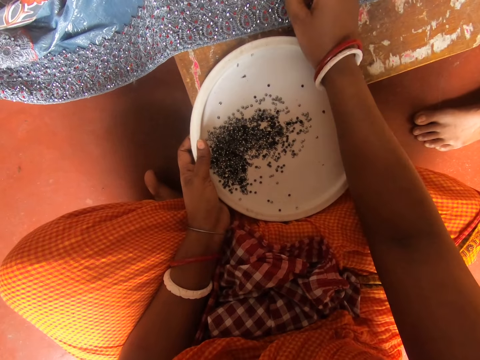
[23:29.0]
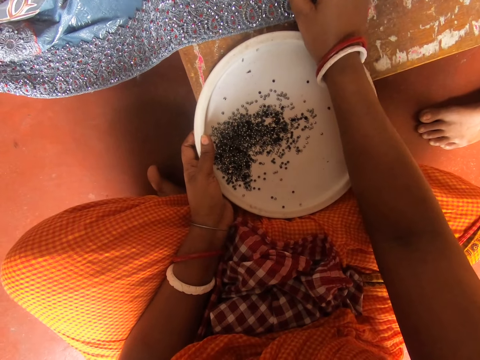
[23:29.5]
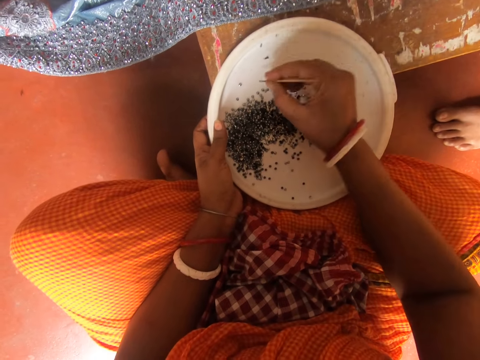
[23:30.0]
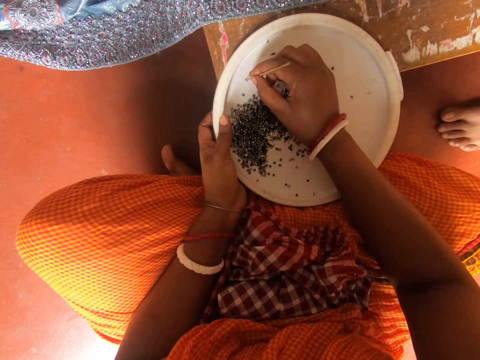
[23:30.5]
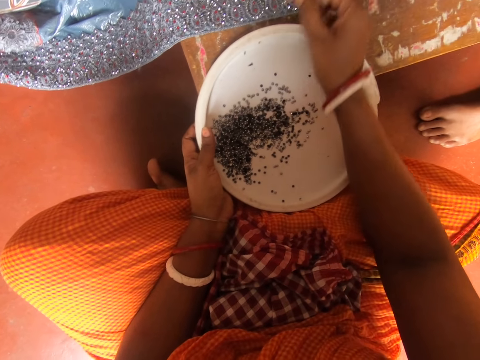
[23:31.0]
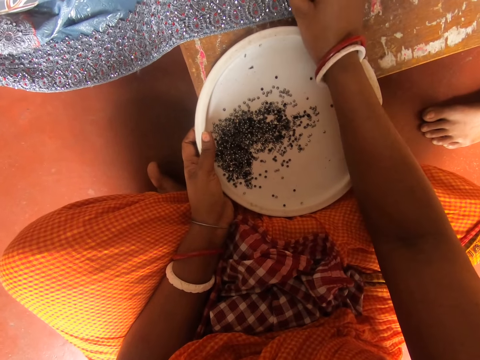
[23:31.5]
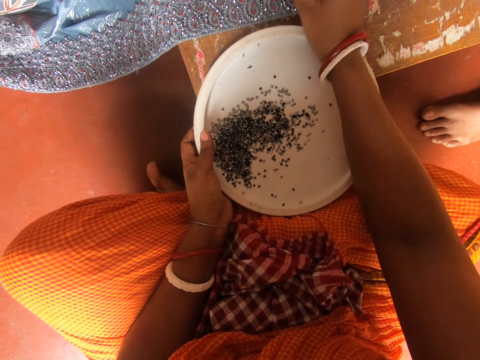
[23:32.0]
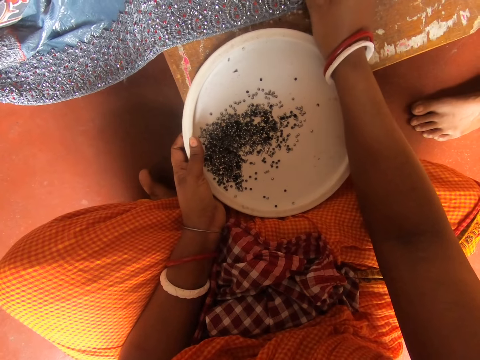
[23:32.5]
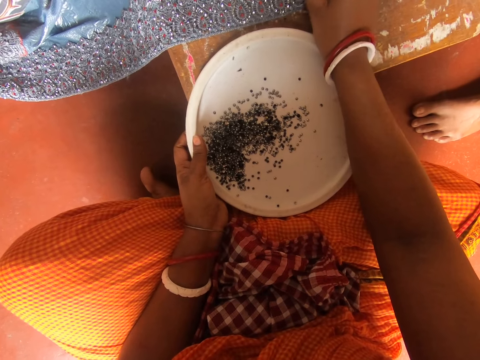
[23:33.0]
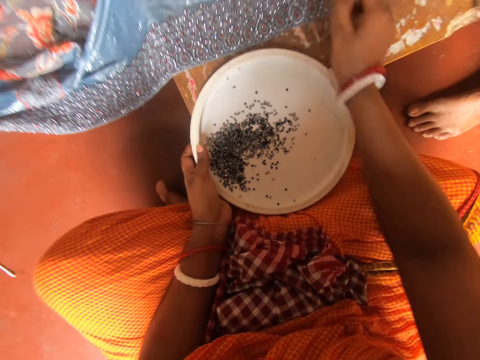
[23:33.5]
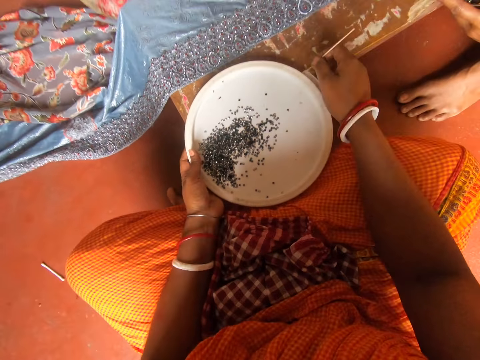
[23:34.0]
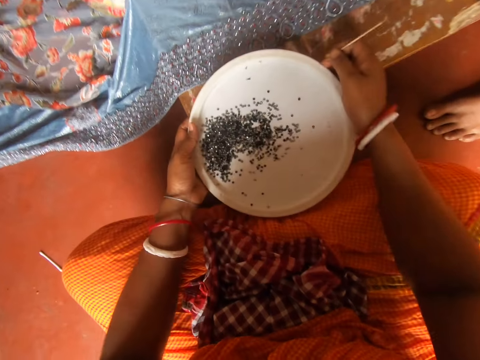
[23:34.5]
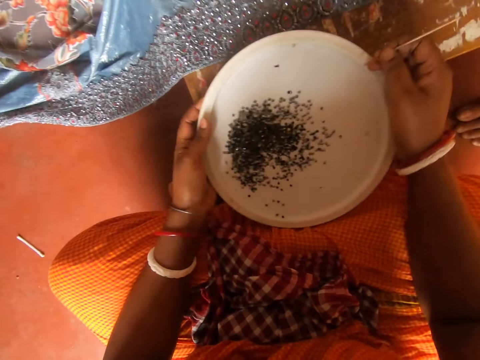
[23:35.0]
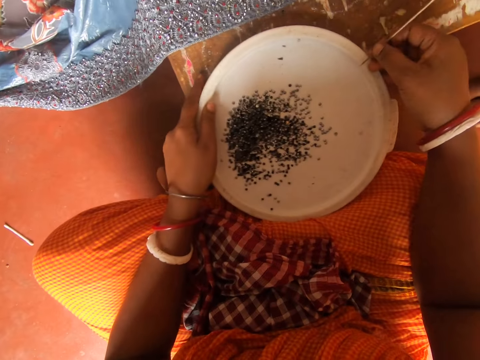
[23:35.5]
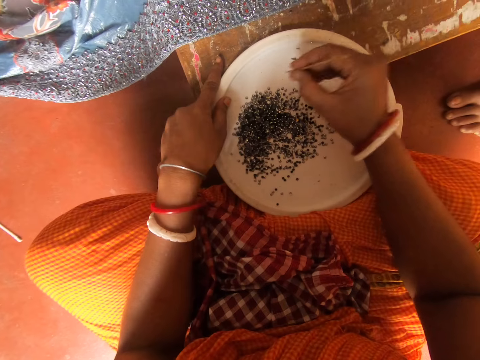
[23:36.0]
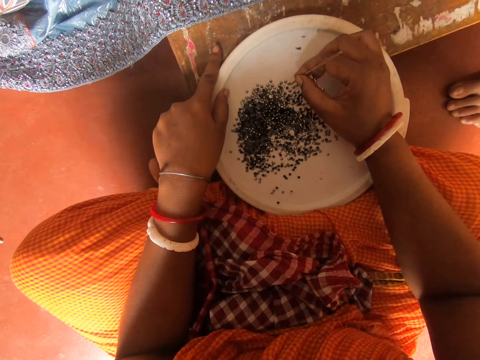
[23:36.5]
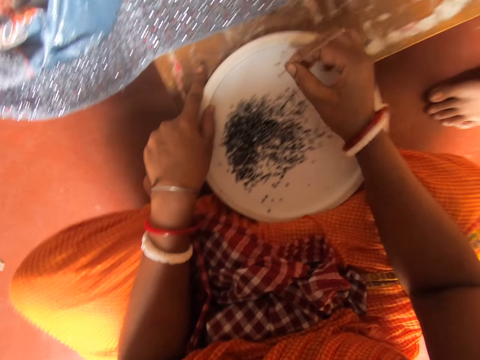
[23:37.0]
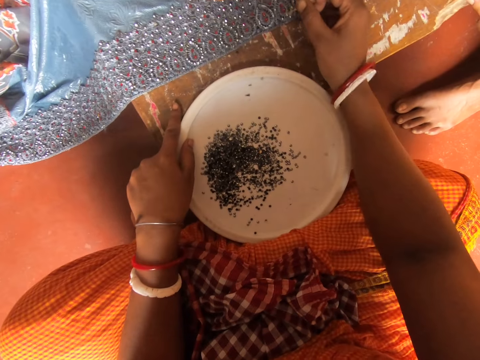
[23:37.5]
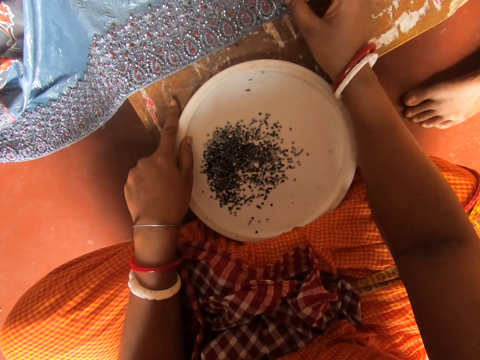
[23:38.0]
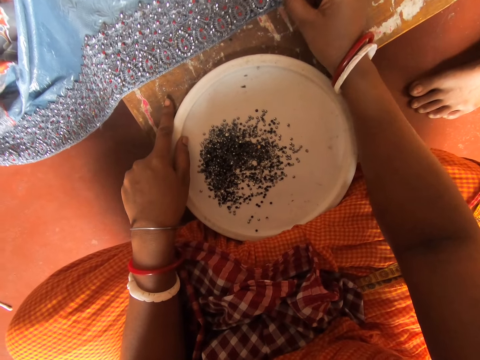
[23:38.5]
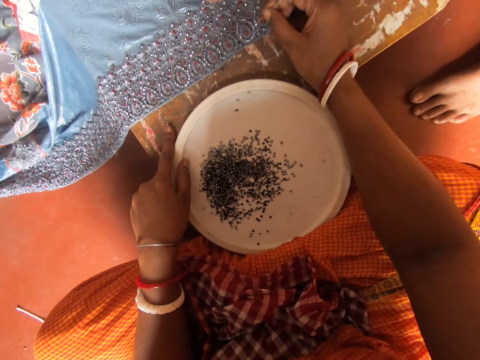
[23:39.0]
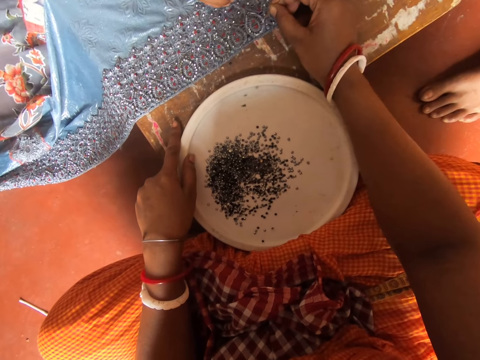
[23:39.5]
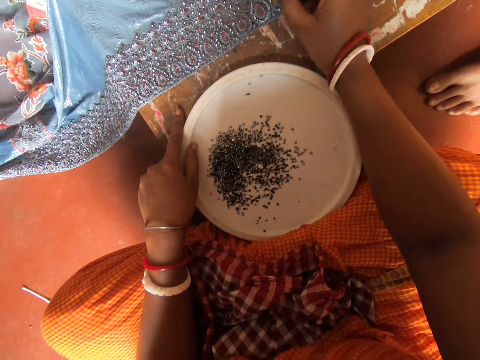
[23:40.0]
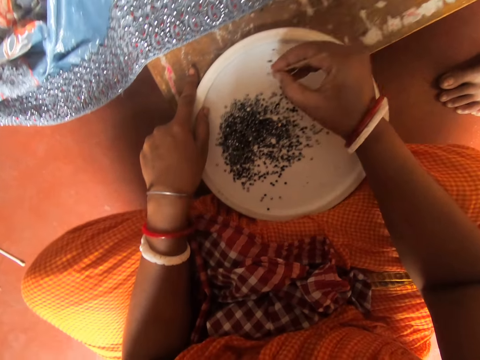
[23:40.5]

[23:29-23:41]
The camera wearer fixes something on the cloth. They pick something on the lid with a piece of metal. They fix something on the cloth. They shake beads on the tray or lid with both hands. They drop the tray on the table. They pick something on the lid with the piece of metal. They attach beads on the fabric with a pin. A woman fixes something on the cloth.

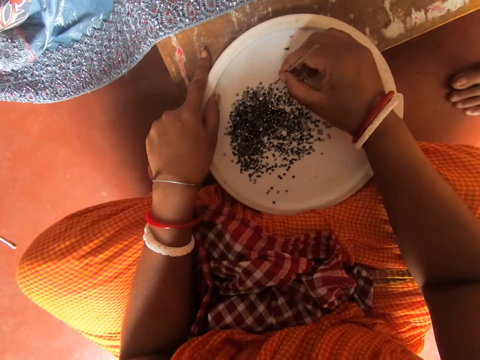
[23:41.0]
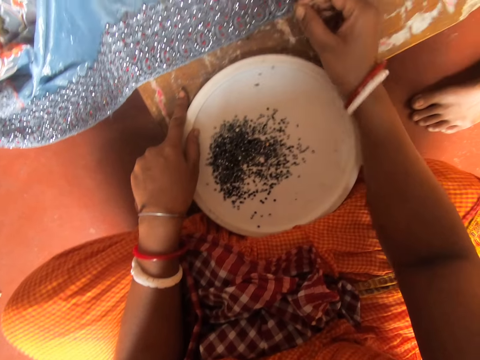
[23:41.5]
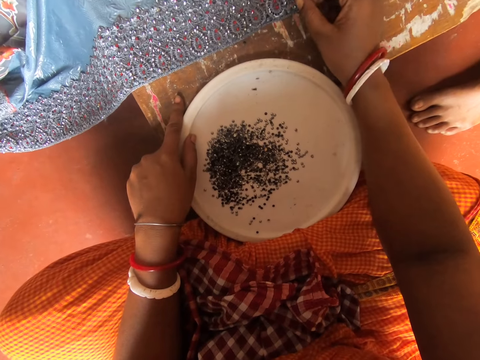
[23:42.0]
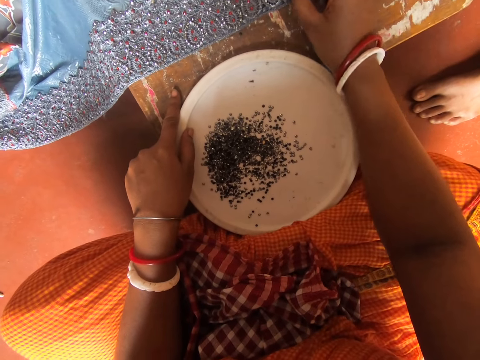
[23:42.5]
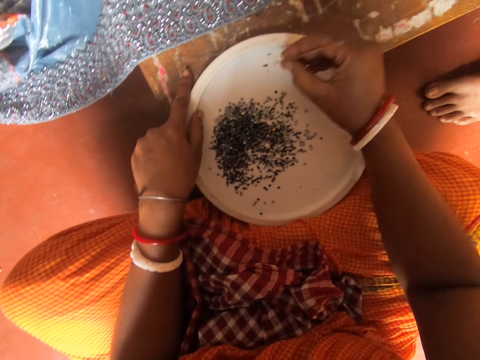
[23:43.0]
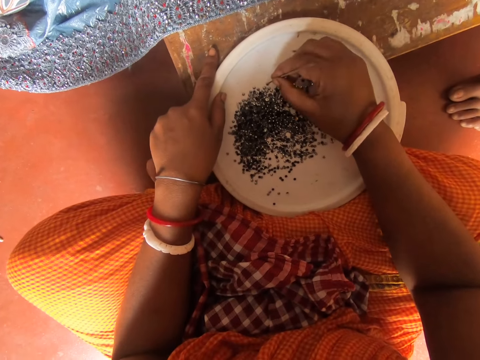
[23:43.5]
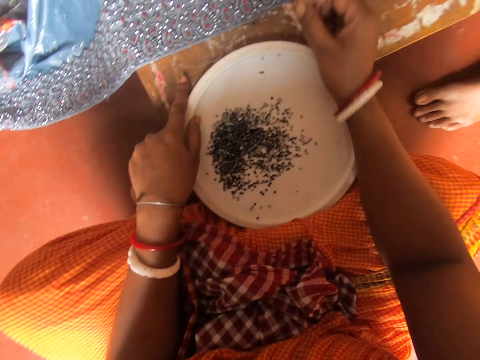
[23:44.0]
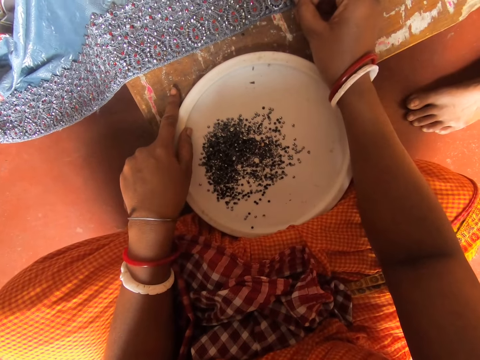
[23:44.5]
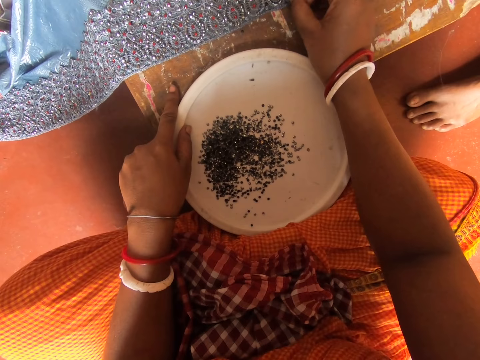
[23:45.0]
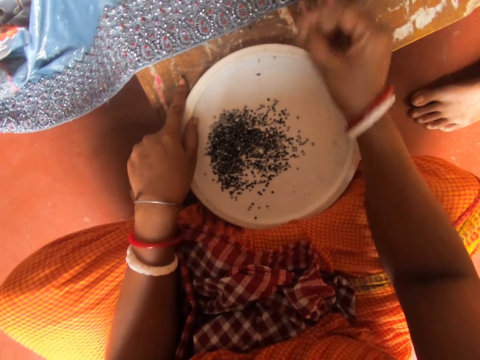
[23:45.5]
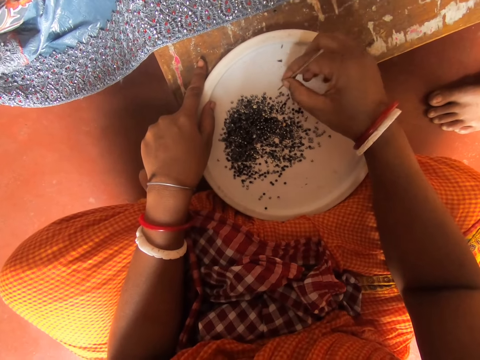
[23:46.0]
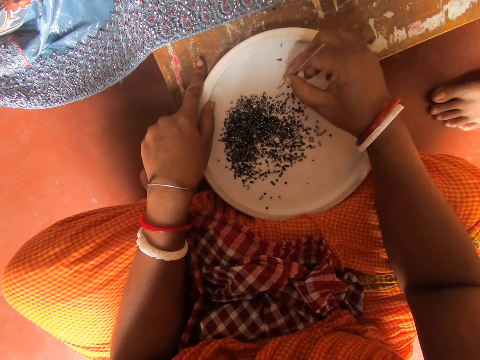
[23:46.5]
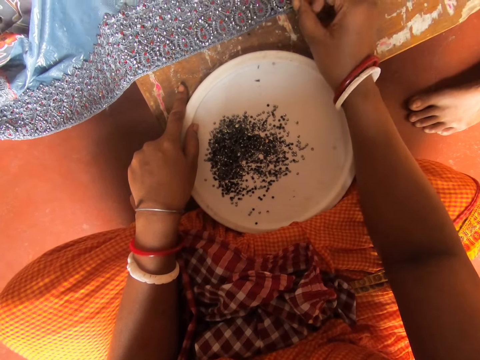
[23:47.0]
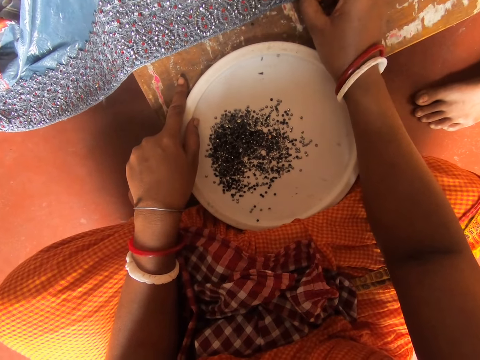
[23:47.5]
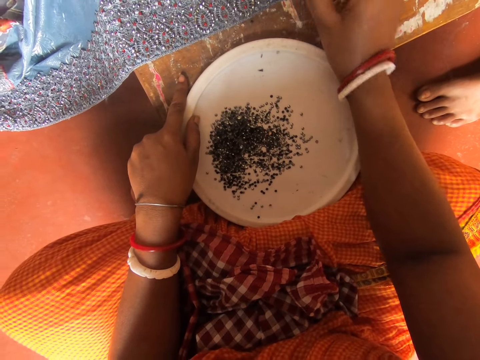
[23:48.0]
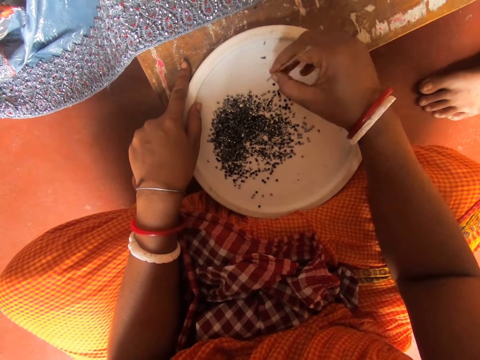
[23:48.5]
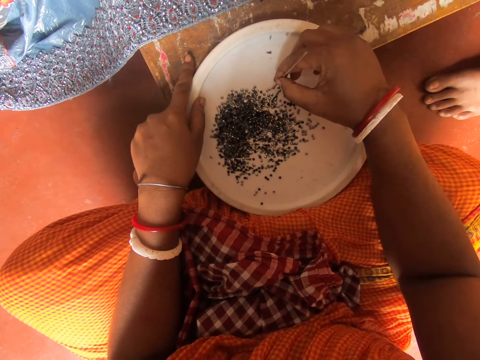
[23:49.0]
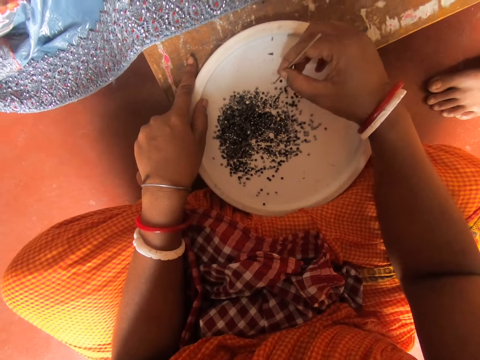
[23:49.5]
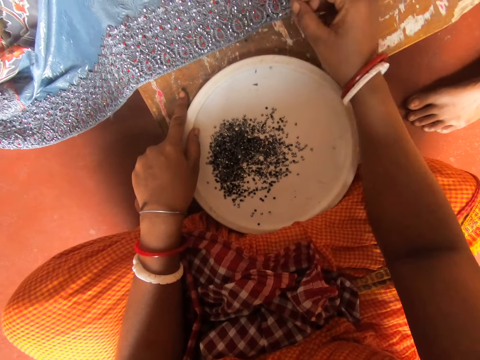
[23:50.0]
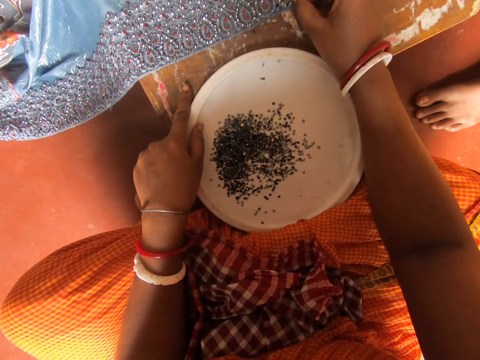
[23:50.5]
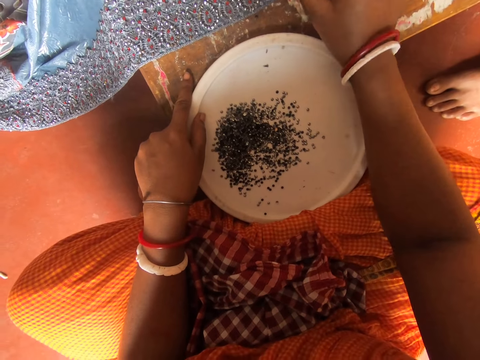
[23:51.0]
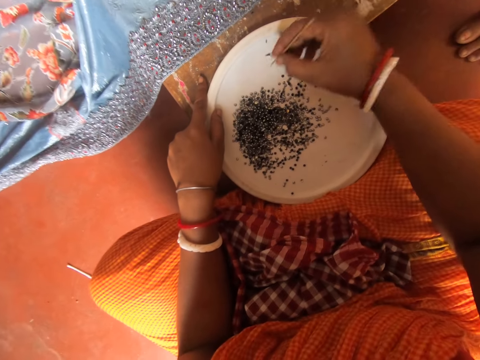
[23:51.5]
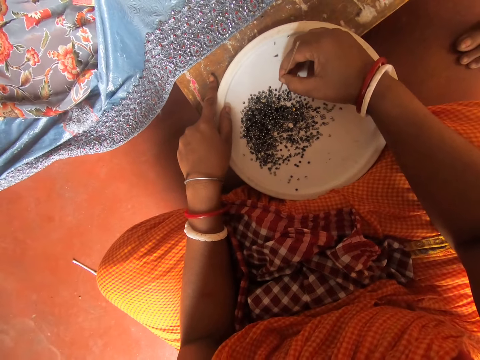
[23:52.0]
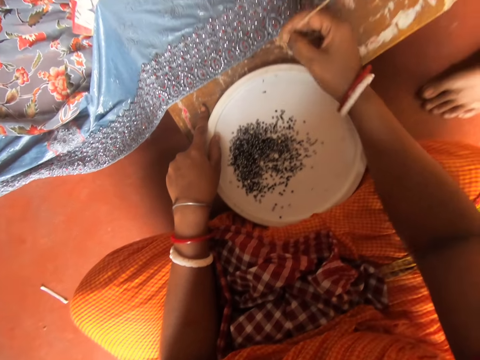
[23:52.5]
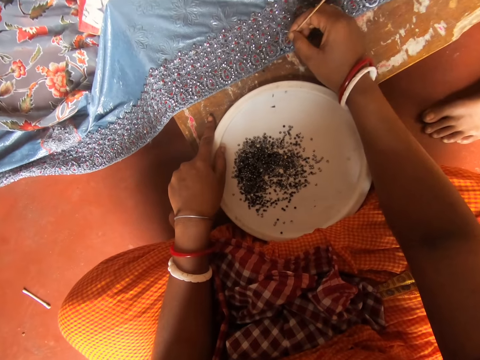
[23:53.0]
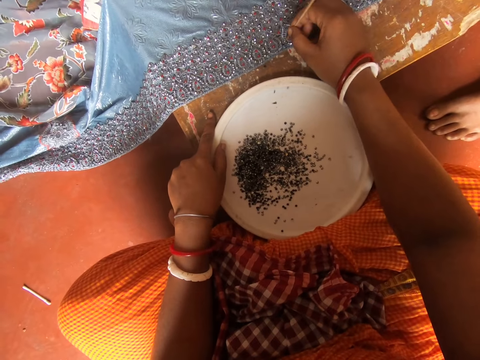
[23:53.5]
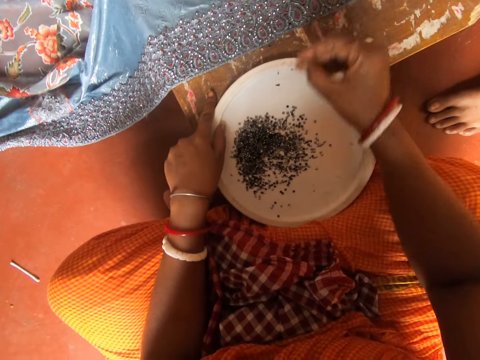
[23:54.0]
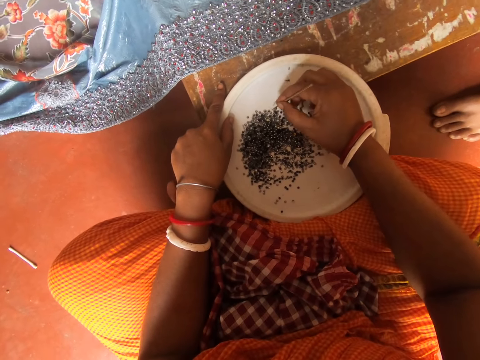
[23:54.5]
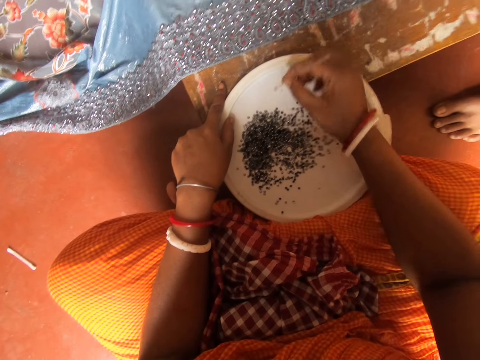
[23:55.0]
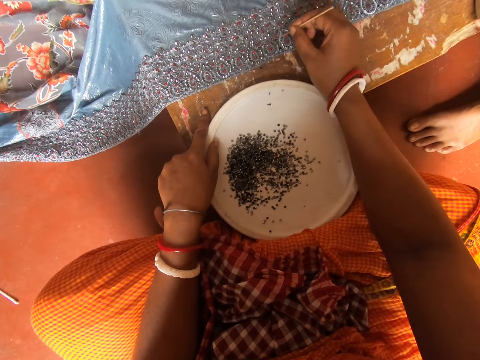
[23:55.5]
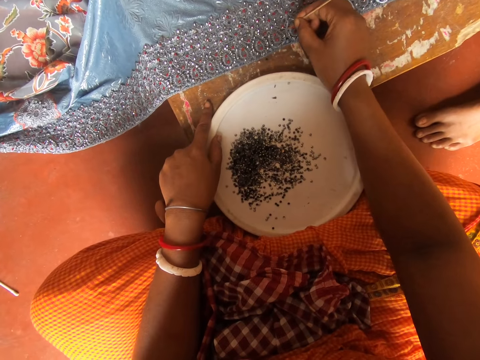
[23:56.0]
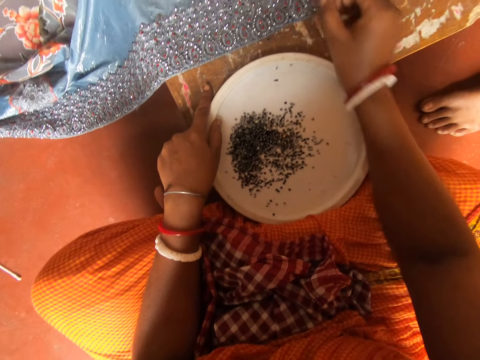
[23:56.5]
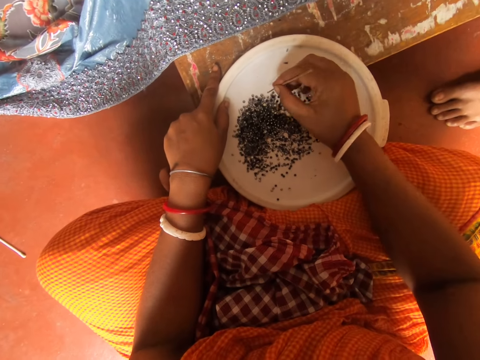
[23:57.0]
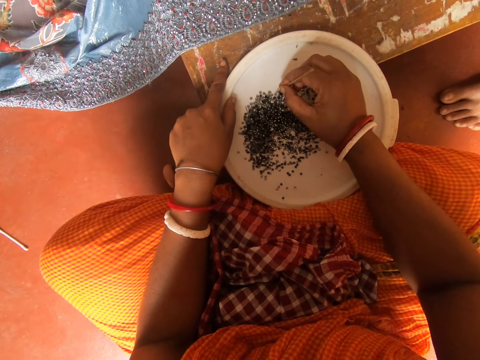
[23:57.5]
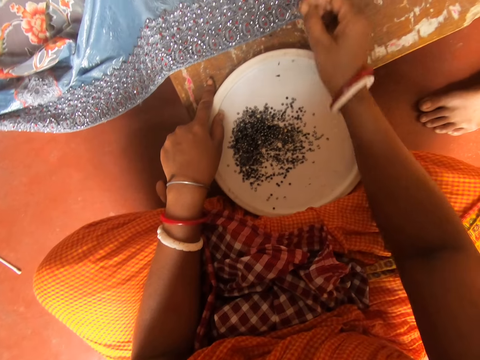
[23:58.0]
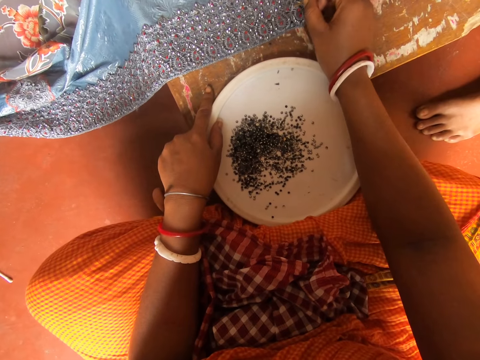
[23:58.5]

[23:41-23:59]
The camera wearer picks something on the lid with a piece of metal. They fix something on the cloth. They pick something on the lid with the piece of metal. They fix something on the cloth. They pick something on the lid with the piece of metal. They fix something on the cloth. They pick something on the lid with the piece of metal. They fix something on the cloth. They pick something on the lid with the piece of metal. They fix something on the cloth. They pick something on the lid with the piece of metal. They fix something on the cloth. They pick something on the lid with the piece of metal.
